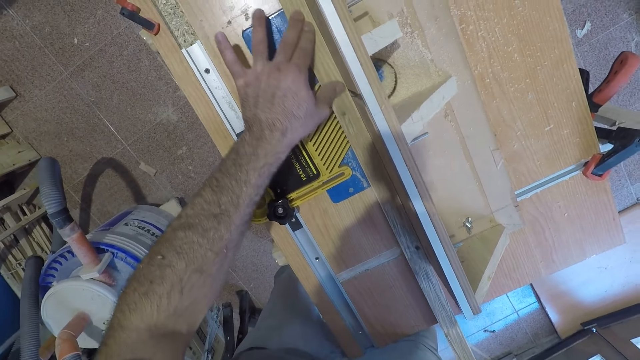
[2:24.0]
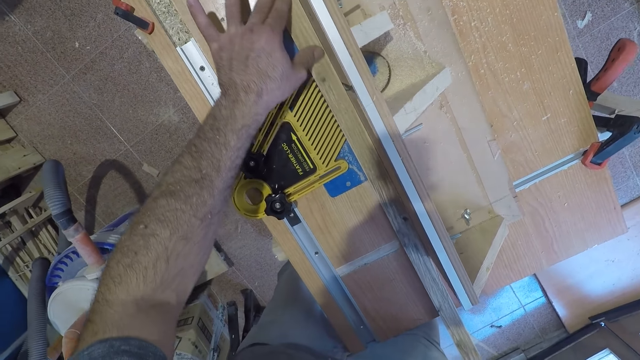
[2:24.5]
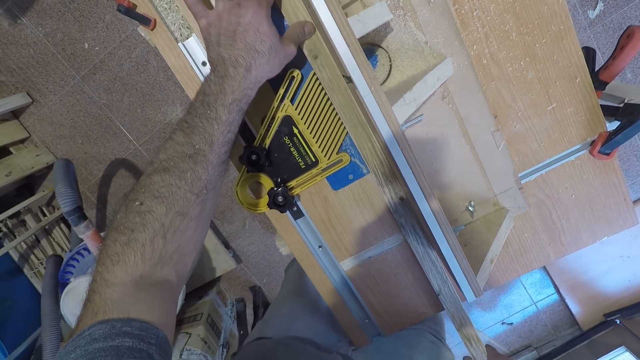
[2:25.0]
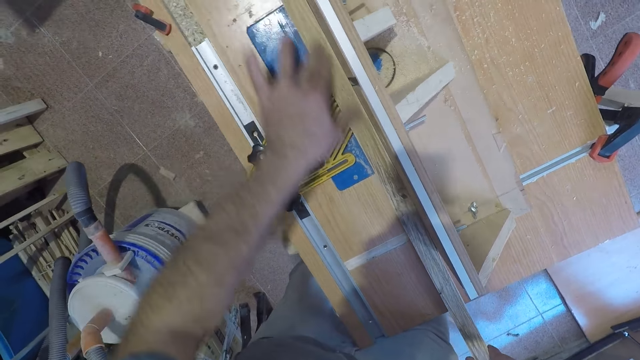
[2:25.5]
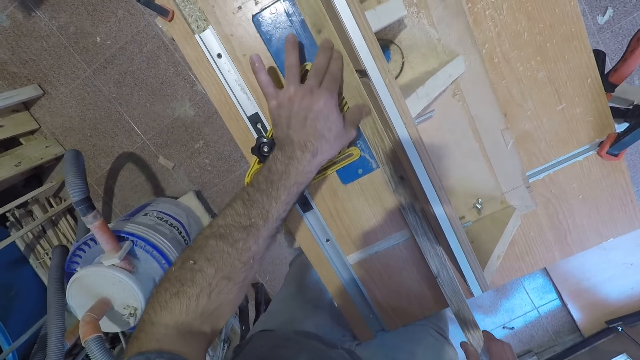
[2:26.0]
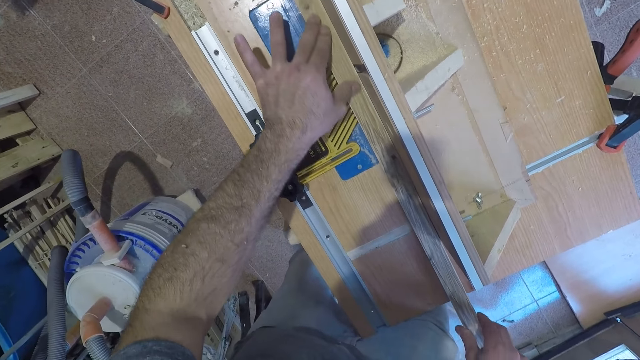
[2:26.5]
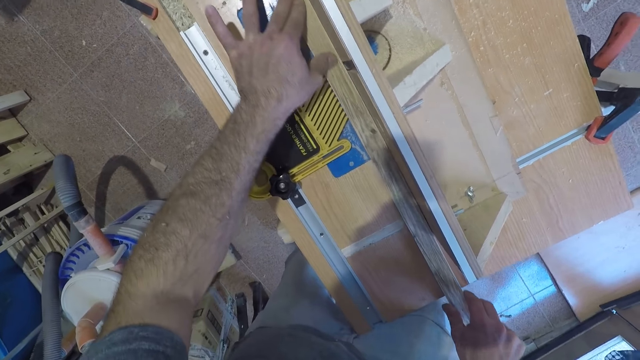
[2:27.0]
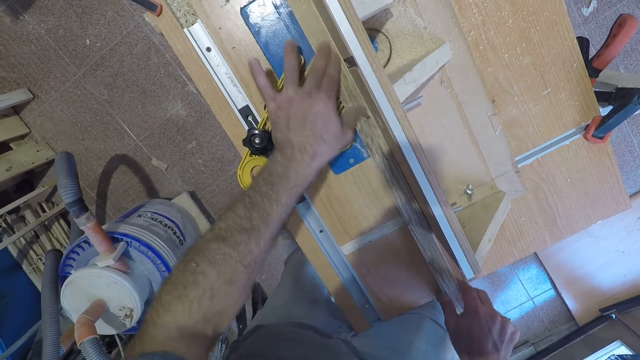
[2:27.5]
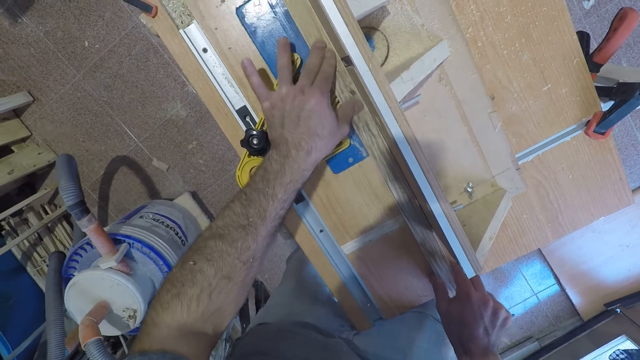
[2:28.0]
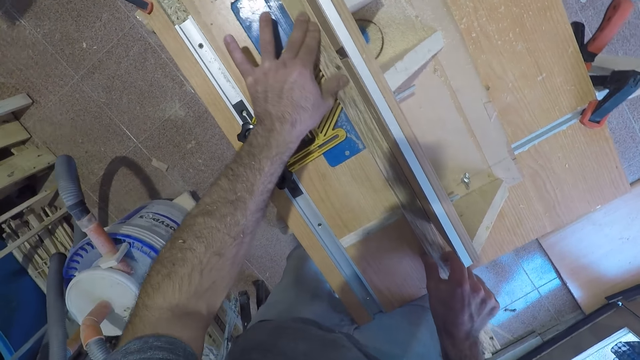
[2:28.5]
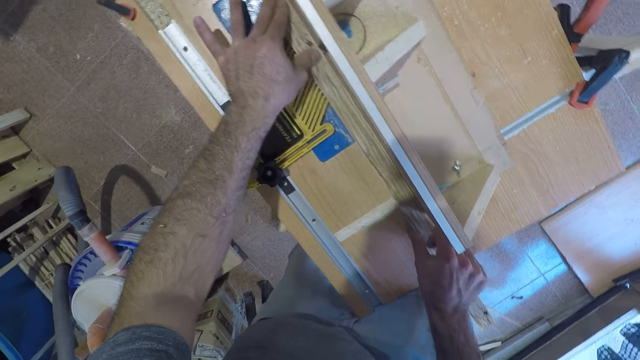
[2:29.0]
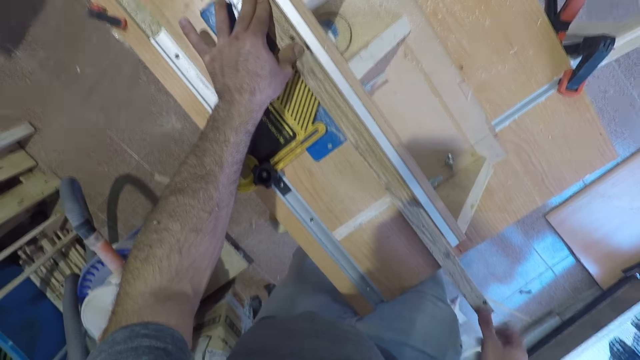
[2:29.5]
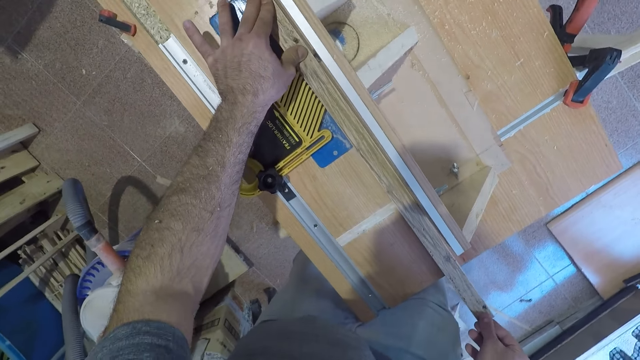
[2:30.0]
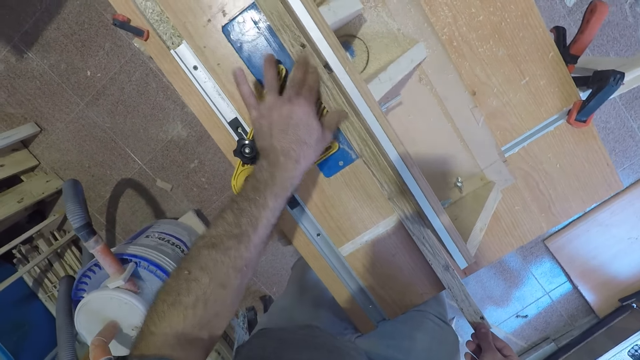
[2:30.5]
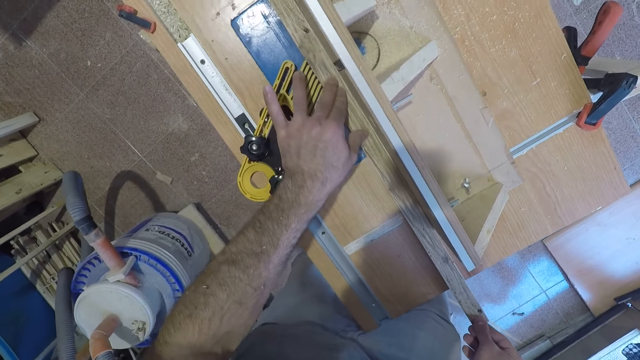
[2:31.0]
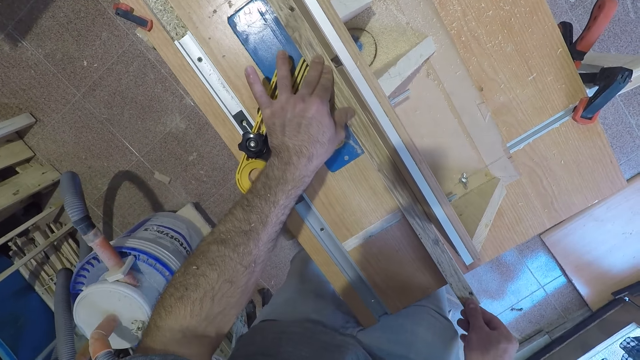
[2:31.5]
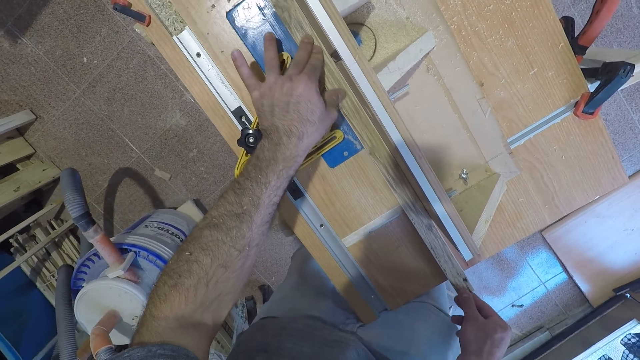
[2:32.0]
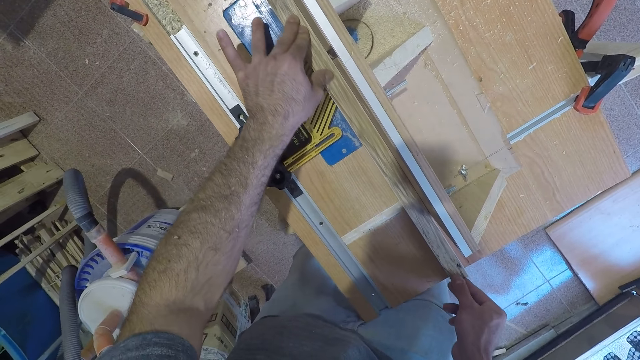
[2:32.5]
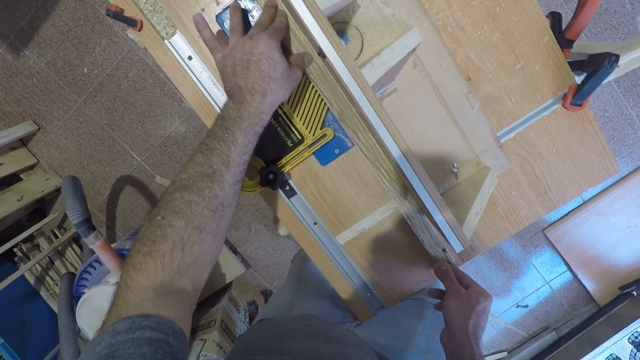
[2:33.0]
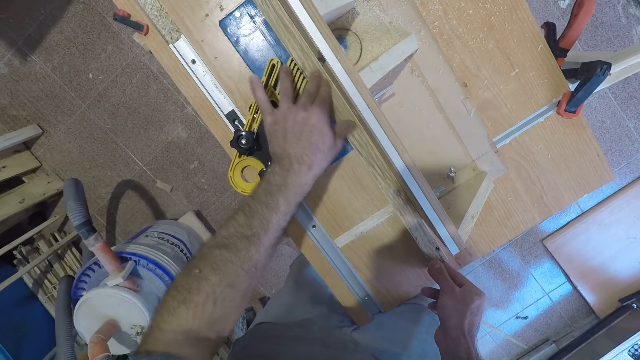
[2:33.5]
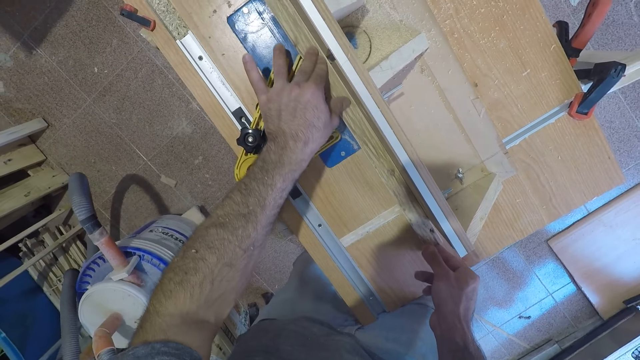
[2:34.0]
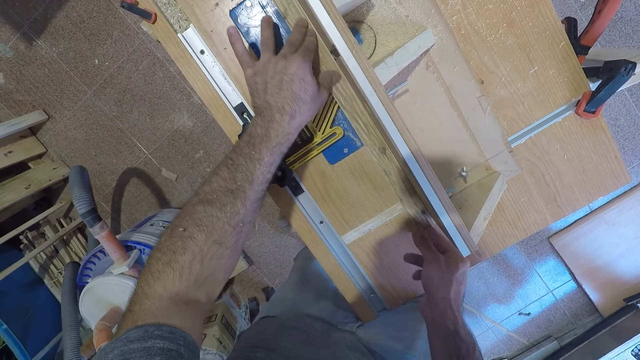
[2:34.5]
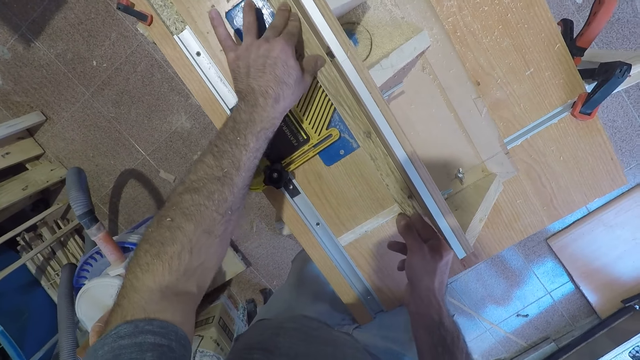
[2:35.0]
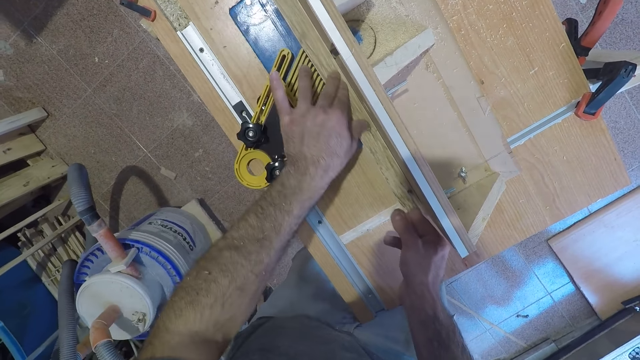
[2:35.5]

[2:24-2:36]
The camera wearer moves his left hand backwards. He cuts the wood with the electric table saw wood cutter. He moves his left hand backwards. He cuts the wood with the electric table saw wood cutter. He moves his right hand backwards. He moves his left hand backwards. He cuts the wood with the electric table saw wood cutter. He moves his left hand backwards. He cuts the wood with the electric table saw wood cutter.

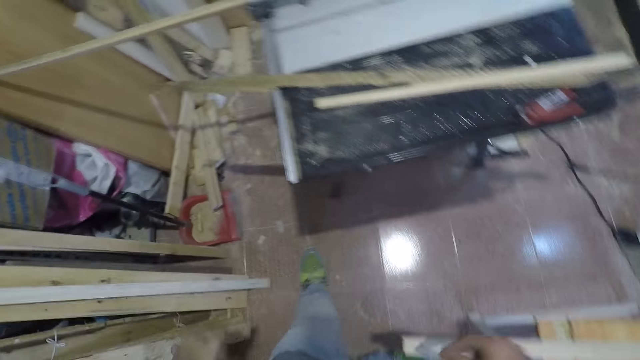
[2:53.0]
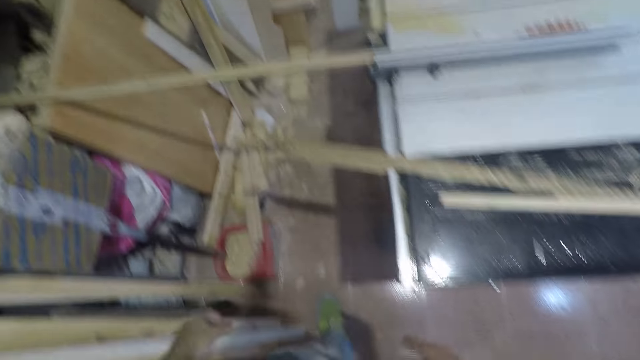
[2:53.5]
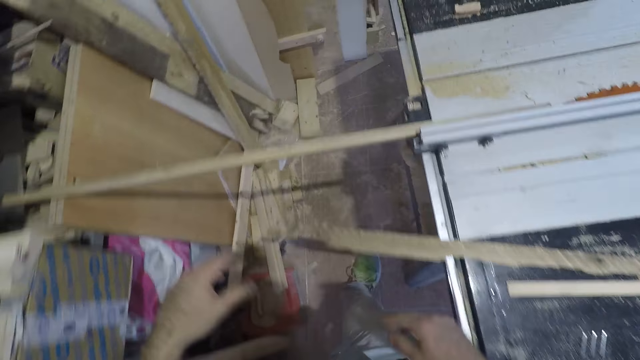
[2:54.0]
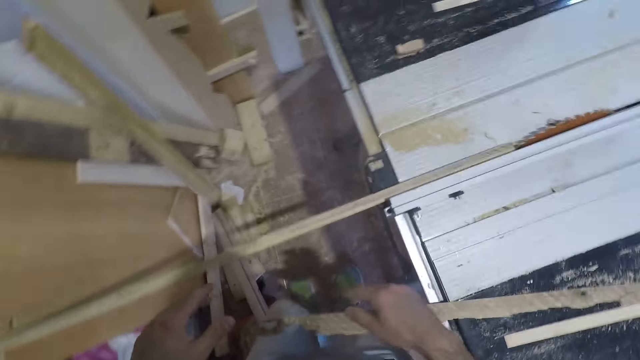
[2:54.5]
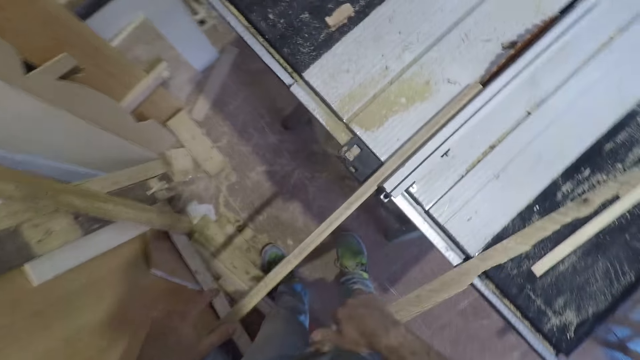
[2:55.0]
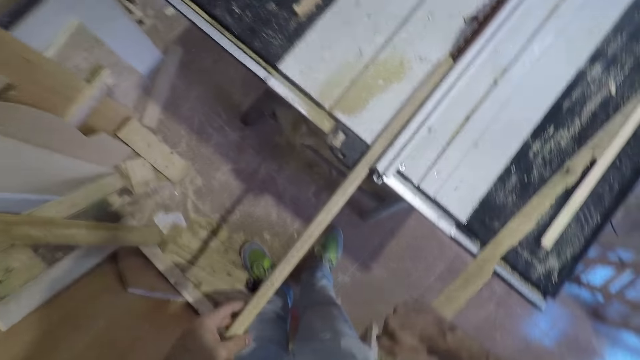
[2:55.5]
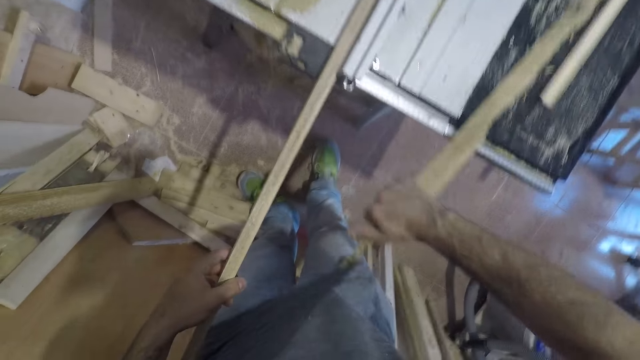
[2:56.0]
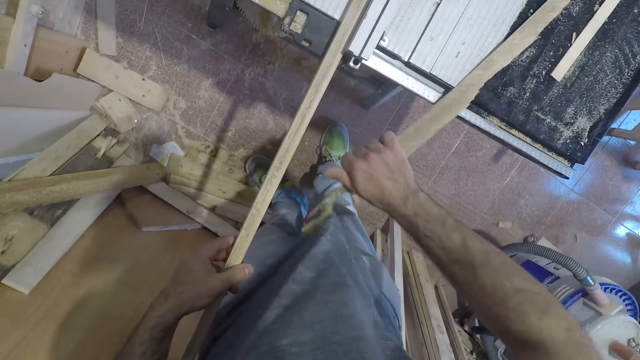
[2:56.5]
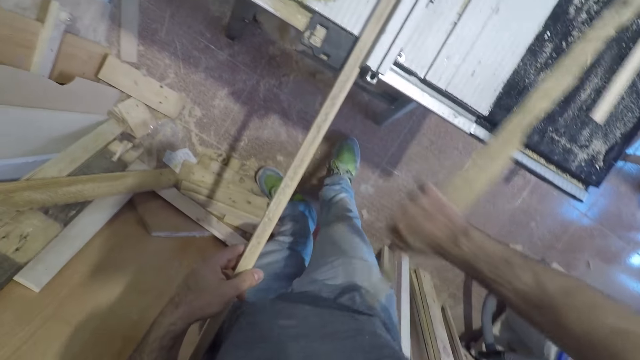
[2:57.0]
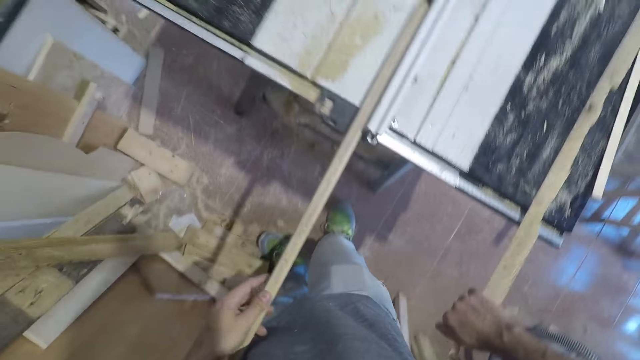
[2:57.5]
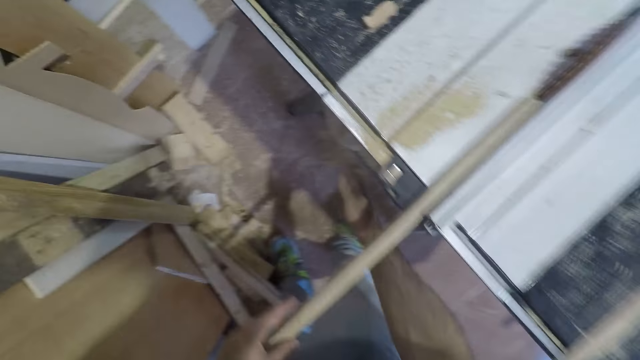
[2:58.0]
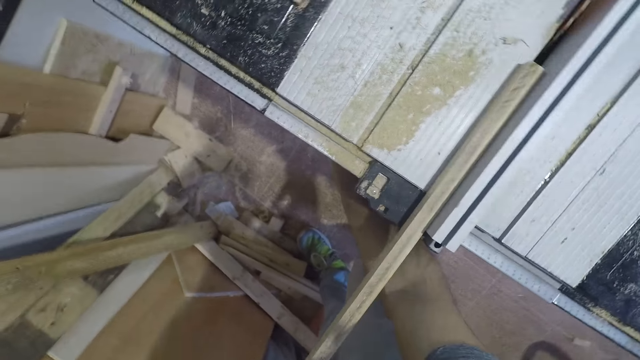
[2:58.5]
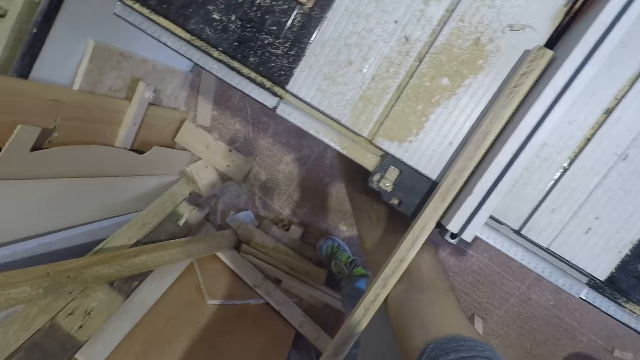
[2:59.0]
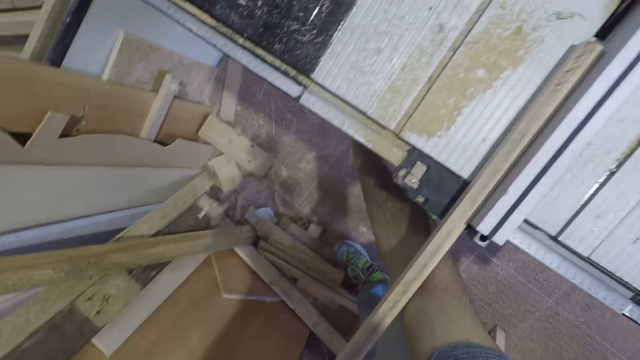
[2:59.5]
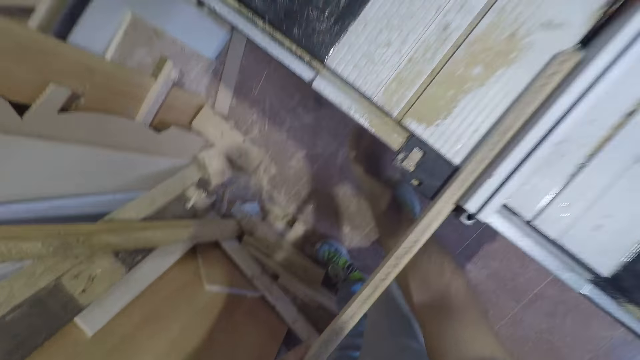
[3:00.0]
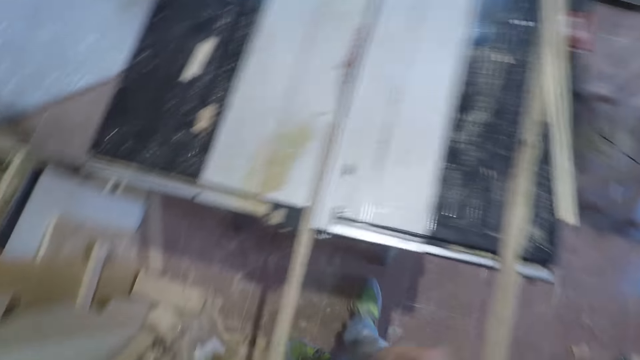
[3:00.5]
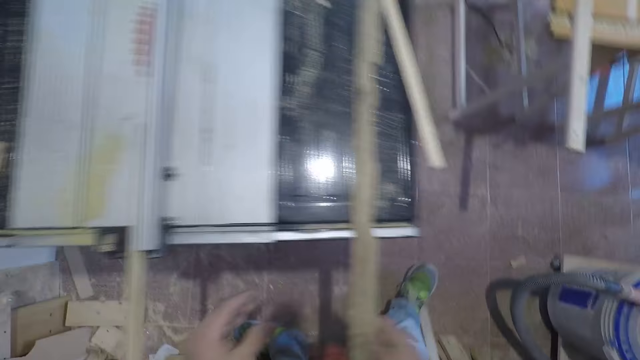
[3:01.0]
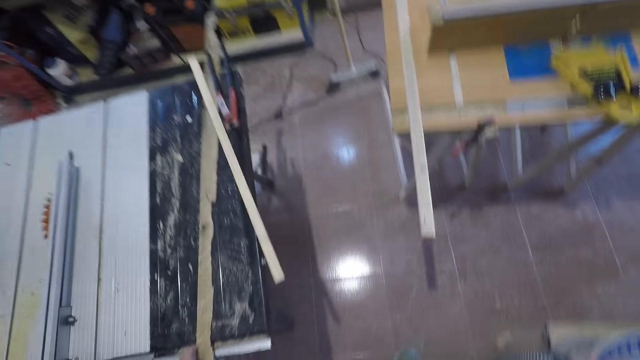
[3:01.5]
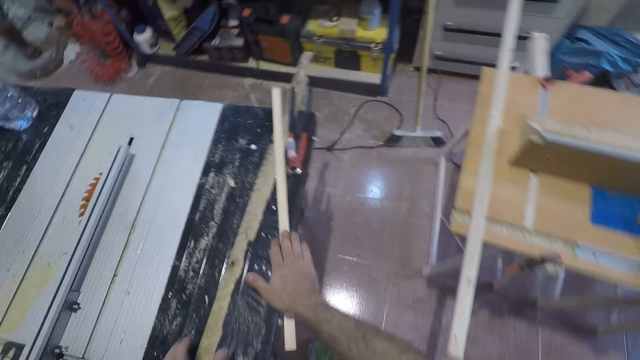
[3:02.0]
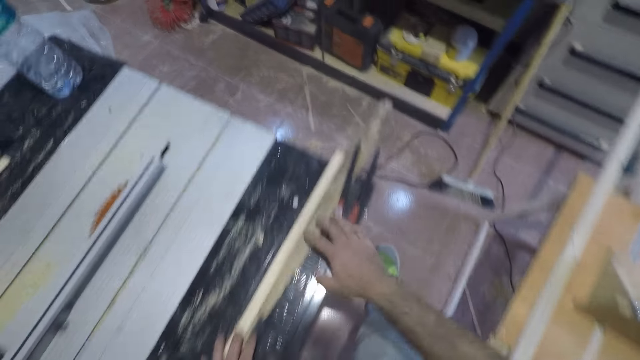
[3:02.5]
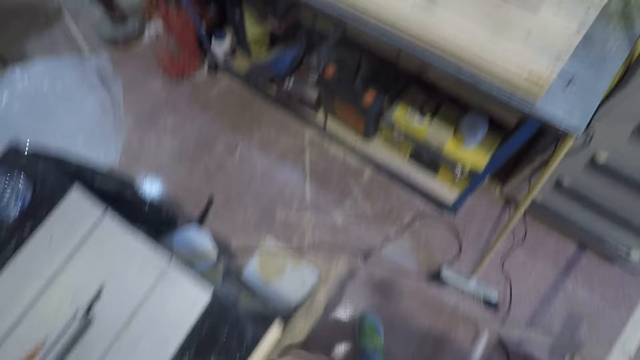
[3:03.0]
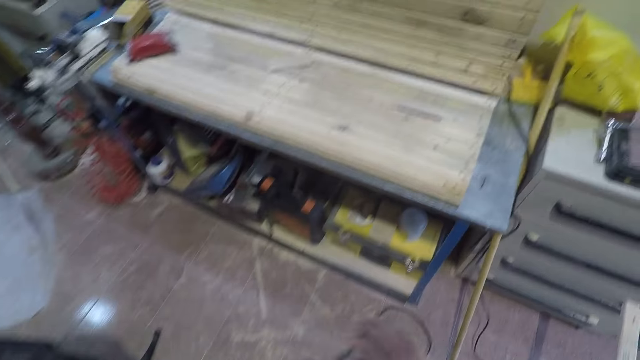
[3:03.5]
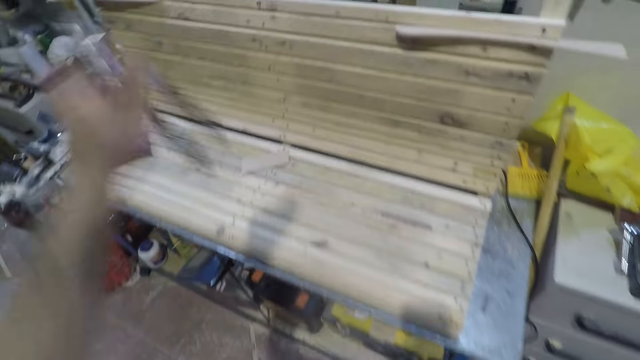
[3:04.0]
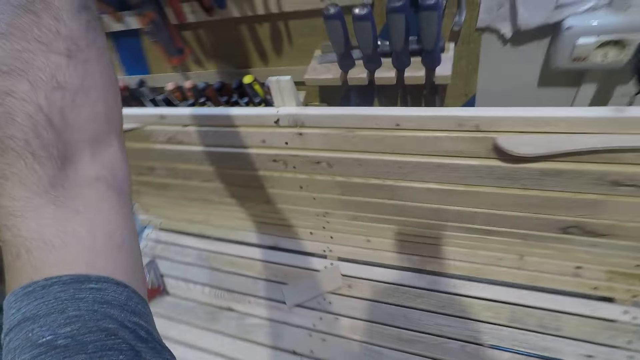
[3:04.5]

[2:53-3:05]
The camera wearer leaves the piece of wood on the electric table saw wood cutter. He walks towards another wood. He holds a wood with his right hand. He holds another wood with his left hand. He removes the wood stuck to his cloth with his right hand. He pushes a piece of wood. He pushes the piece of wood backward. He puts his hand underneath the wood cutter. He bends to pick something. He removes his hand from underneath the wood cutter. He stands and walks. He touches the wood with his right hand. He touches the wood with his left hand. He pushes pieces of wood. He picks up a plier. He walks. He raises his left hand up. He puts something on the shelf.
